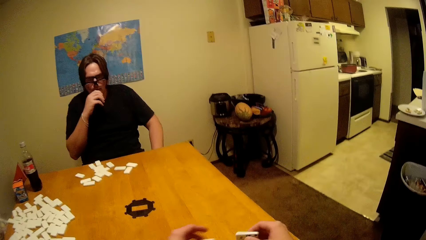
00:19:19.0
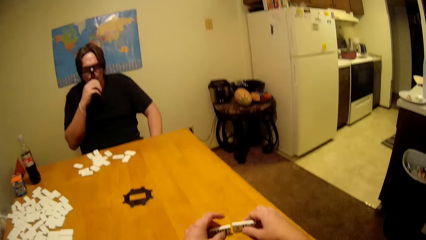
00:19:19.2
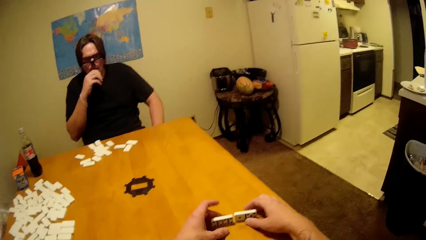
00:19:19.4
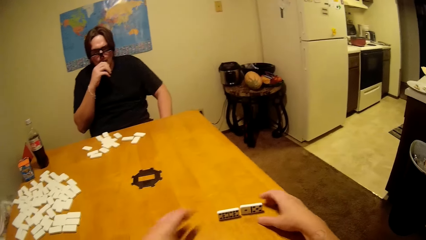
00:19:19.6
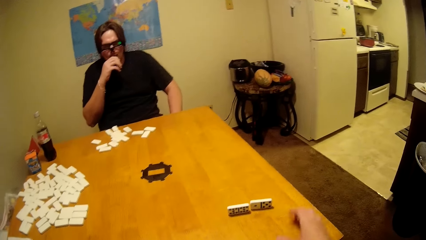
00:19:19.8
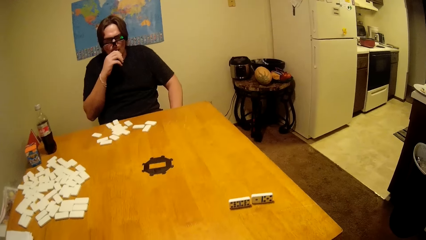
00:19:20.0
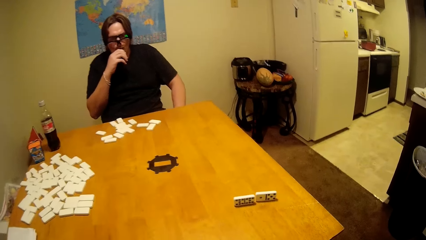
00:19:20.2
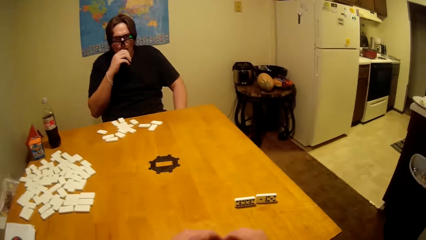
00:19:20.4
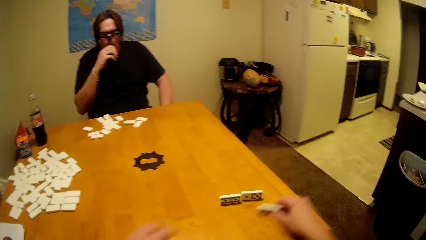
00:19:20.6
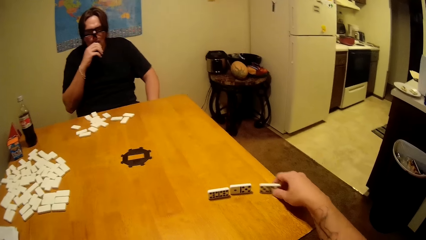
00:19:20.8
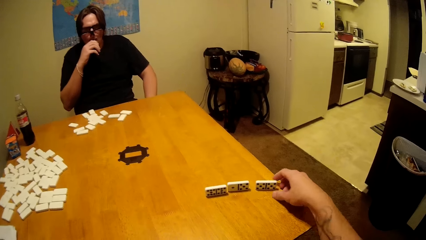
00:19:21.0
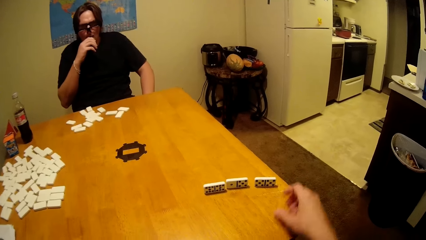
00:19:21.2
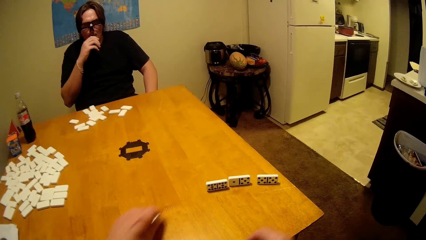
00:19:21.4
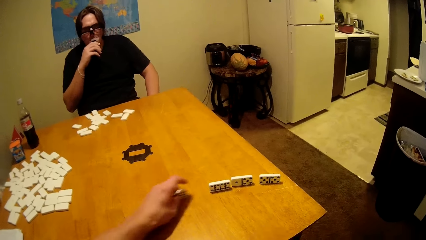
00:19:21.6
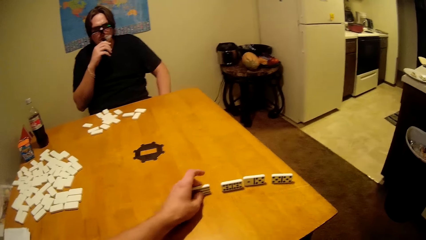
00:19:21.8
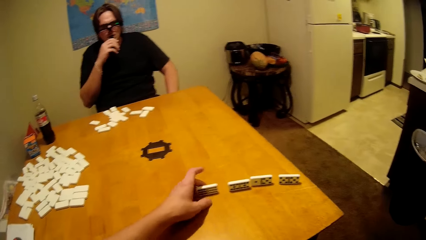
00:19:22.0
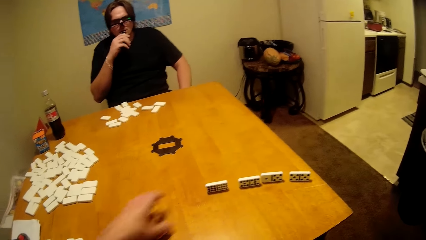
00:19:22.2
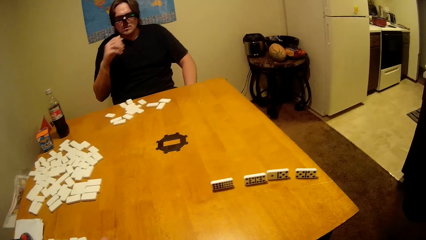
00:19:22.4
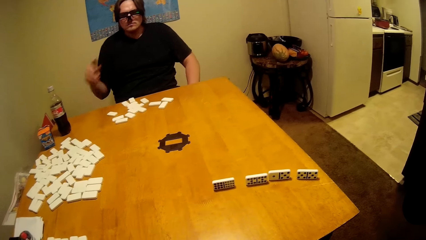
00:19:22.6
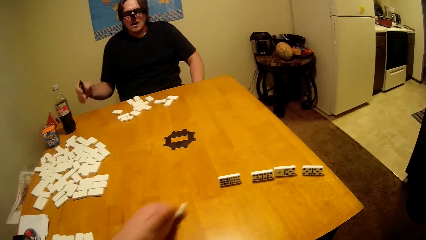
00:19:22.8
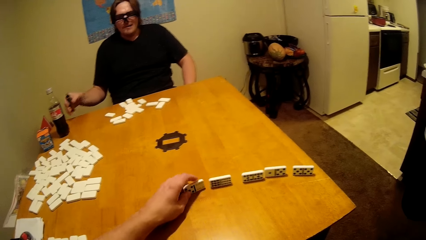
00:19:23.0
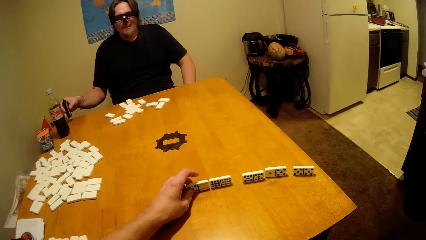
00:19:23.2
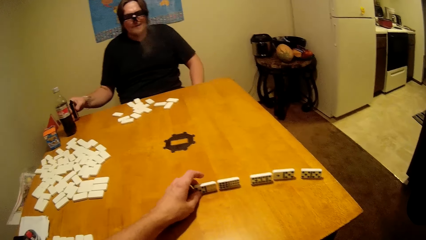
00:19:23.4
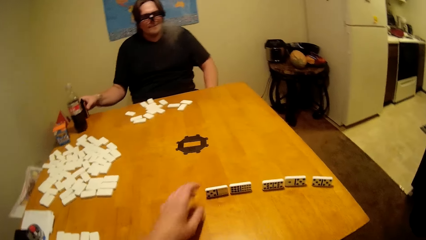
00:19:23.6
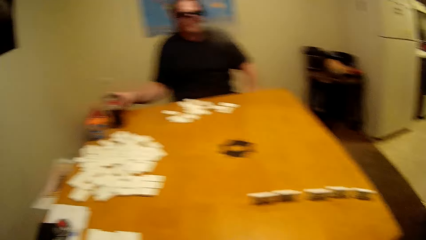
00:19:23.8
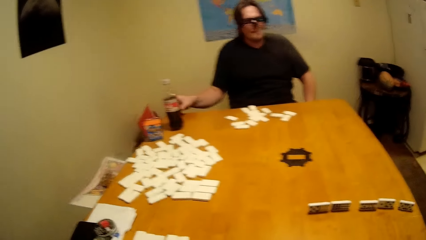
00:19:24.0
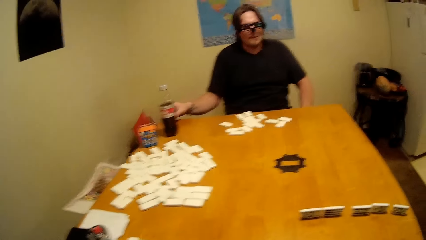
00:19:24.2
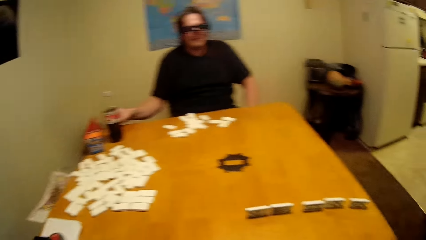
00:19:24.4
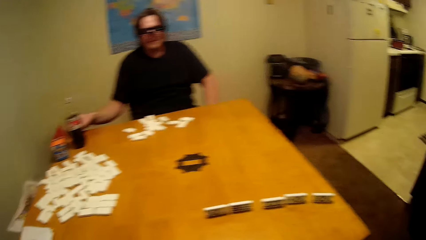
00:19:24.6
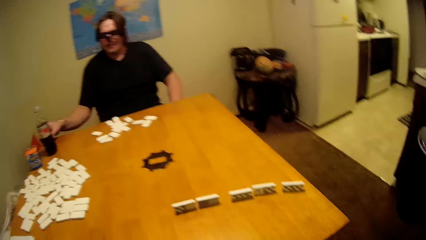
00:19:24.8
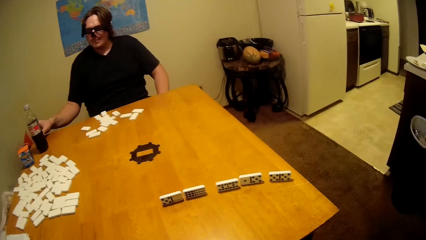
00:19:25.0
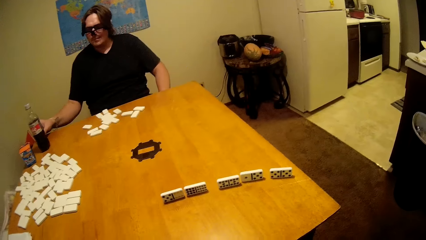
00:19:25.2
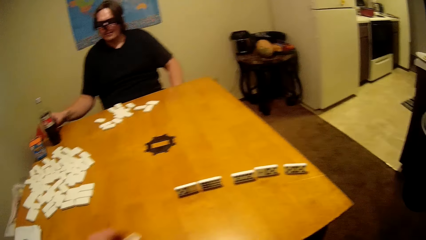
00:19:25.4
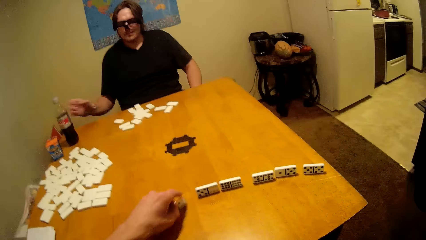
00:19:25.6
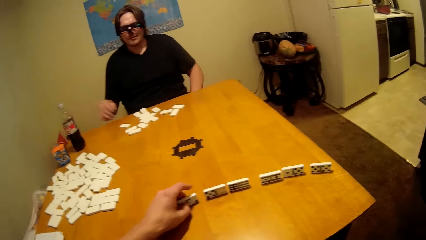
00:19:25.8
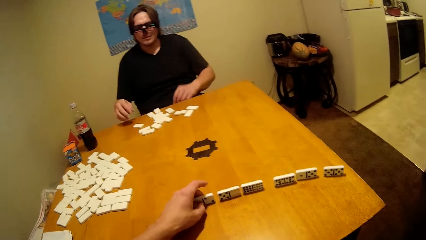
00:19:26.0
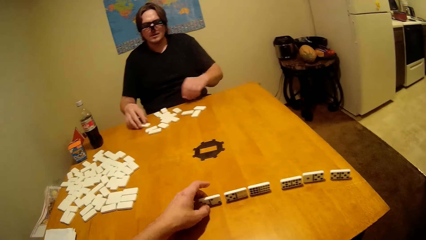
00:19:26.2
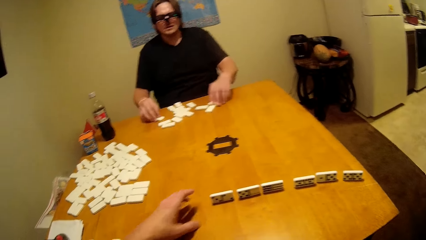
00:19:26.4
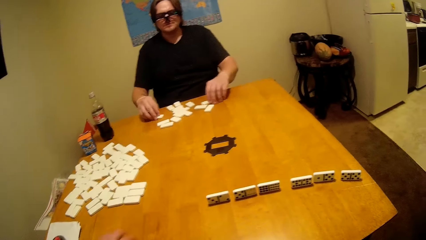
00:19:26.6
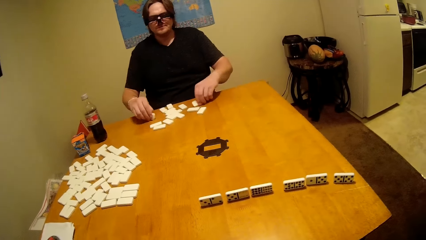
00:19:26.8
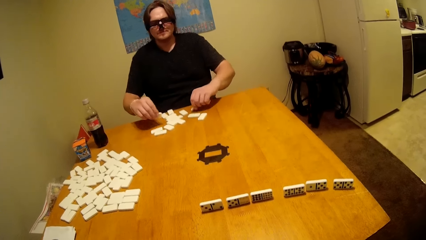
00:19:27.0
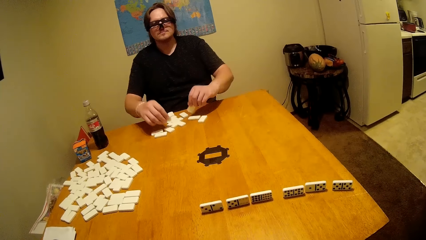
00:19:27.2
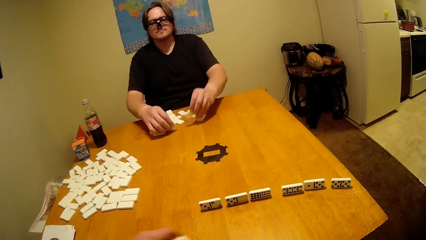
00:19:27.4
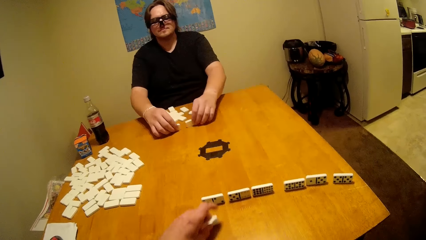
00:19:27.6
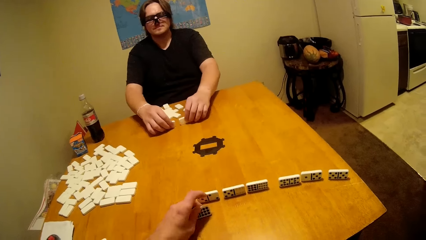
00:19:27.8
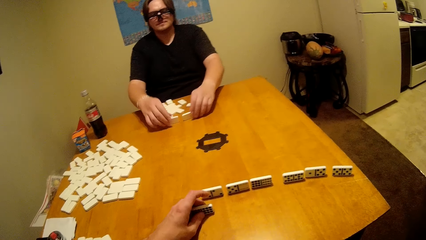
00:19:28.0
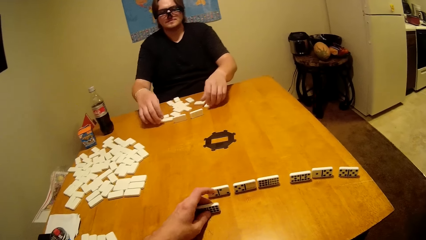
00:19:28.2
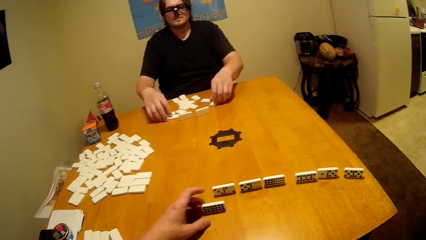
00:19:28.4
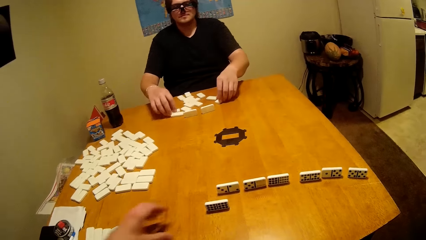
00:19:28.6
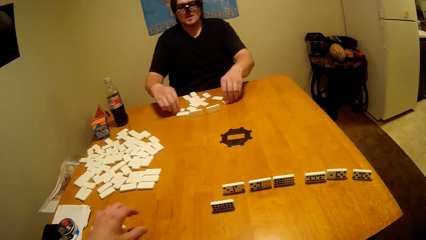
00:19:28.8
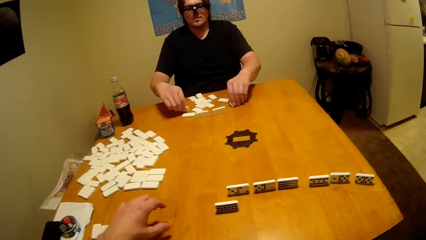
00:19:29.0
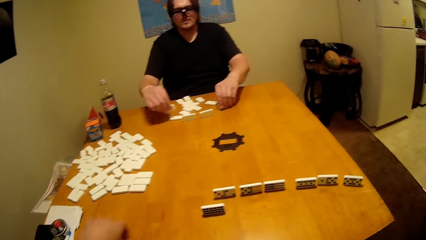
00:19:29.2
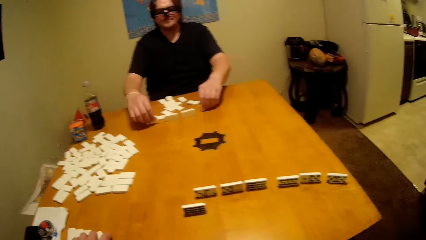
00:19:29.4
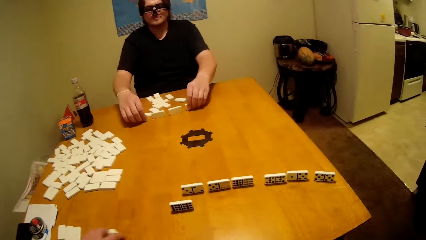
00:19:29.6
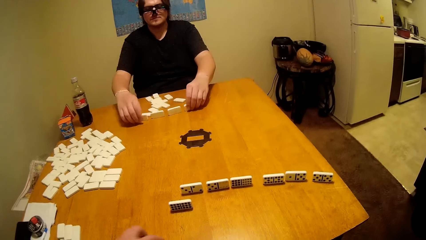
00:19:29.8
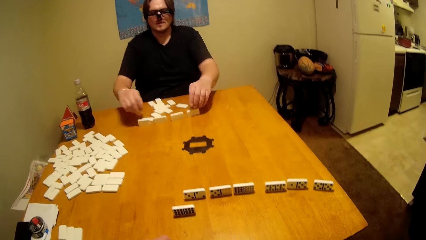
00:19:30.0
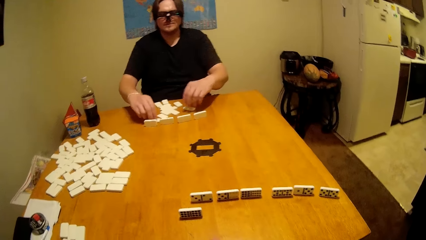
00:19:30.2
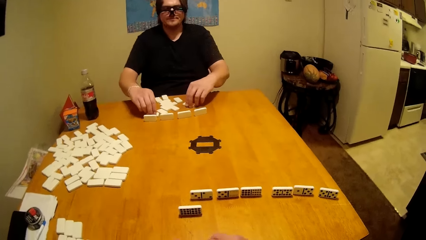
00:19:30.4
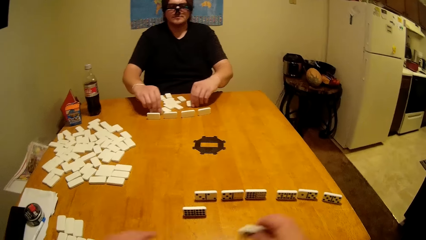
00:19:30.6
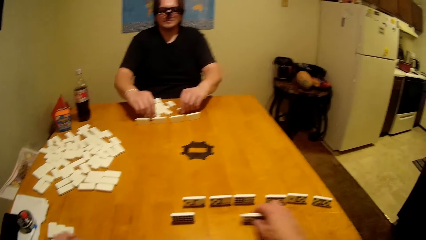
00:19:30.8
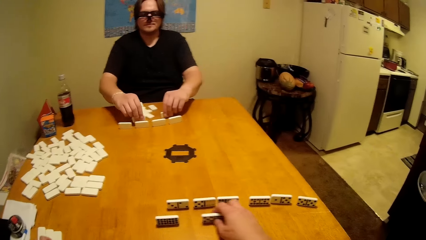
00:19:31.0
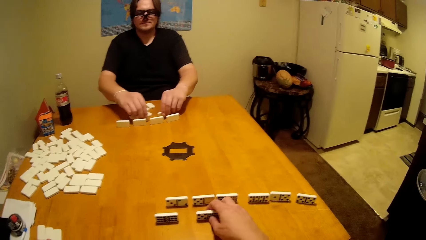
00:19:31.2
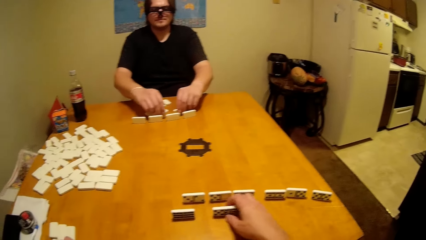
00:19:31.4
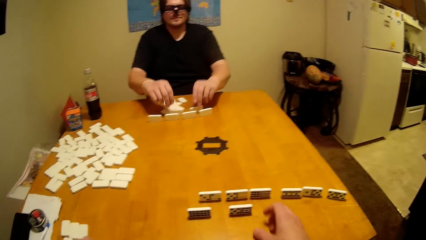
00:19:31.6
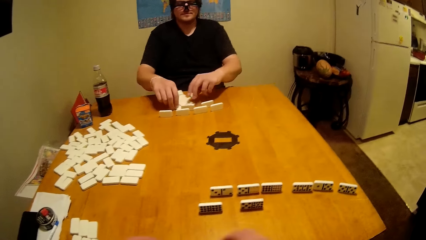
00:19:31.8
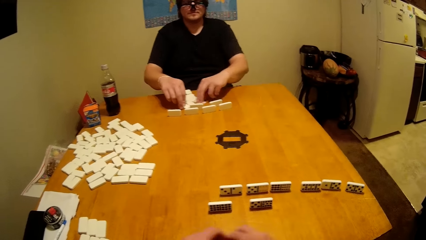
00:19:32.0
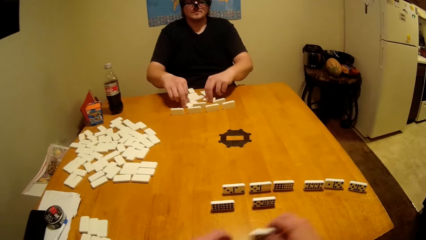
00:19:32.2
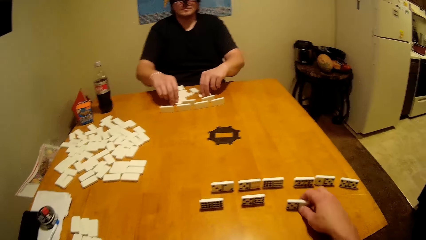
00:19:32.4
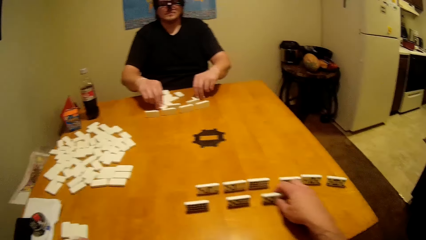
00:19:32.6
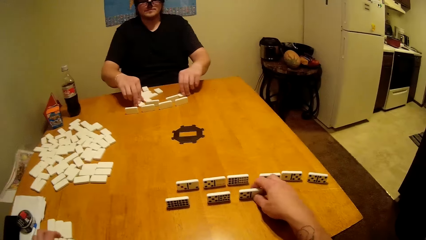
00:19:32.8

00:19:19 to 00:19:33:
The camera wearer rearranges the dominoes tiles. A person rearranges the dominoes tiles.

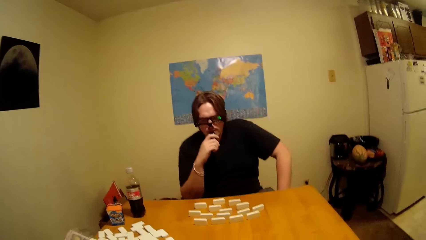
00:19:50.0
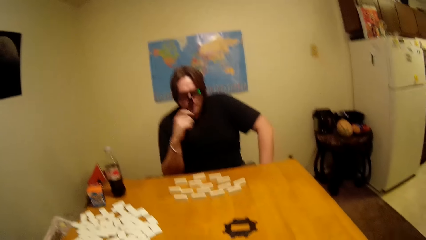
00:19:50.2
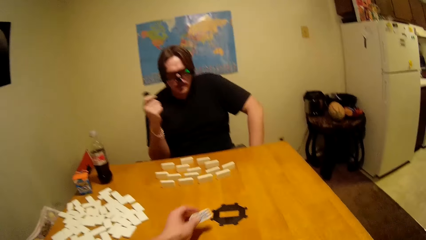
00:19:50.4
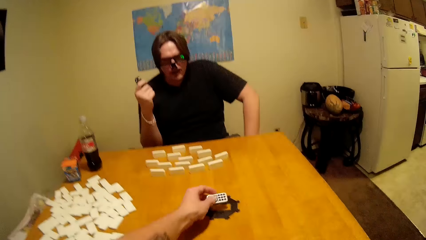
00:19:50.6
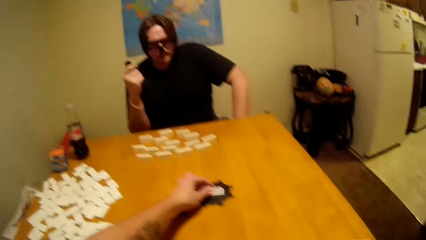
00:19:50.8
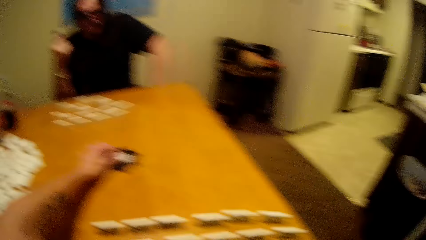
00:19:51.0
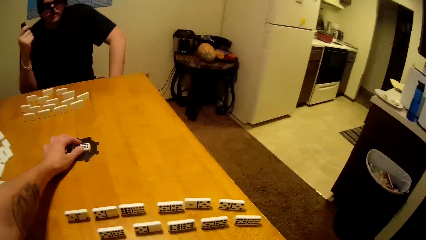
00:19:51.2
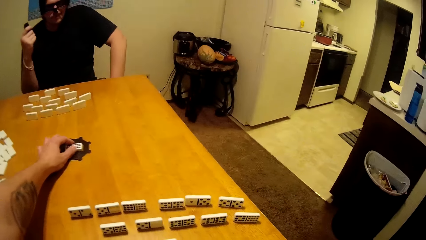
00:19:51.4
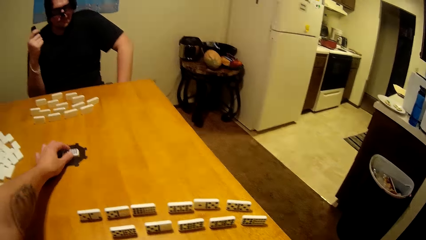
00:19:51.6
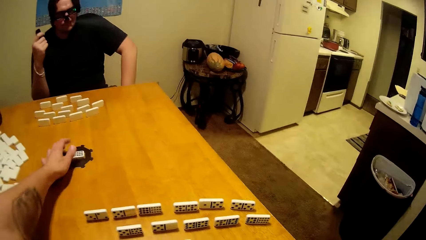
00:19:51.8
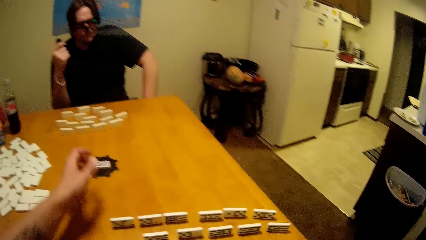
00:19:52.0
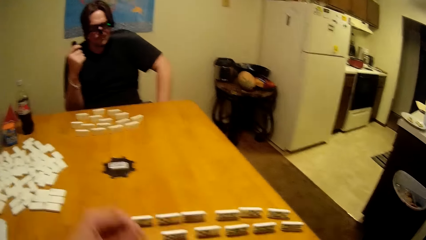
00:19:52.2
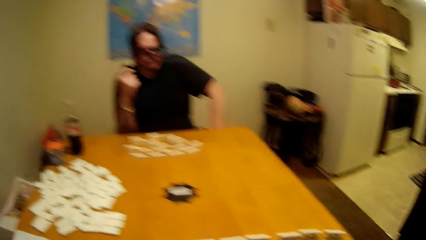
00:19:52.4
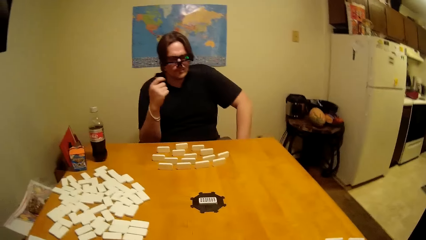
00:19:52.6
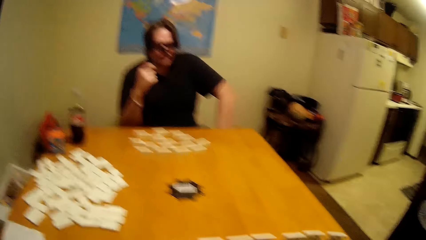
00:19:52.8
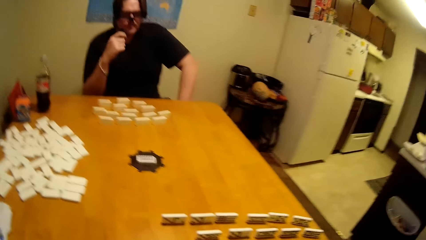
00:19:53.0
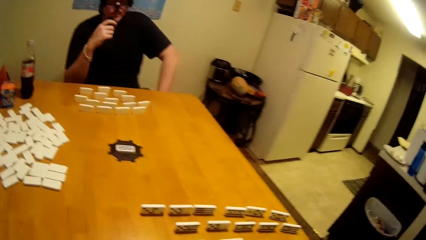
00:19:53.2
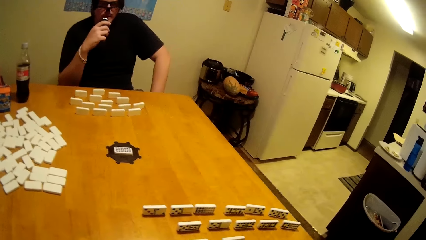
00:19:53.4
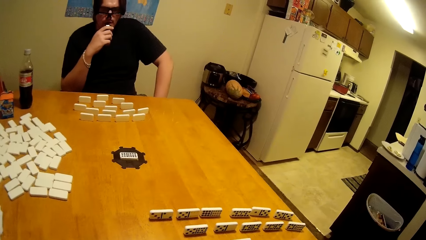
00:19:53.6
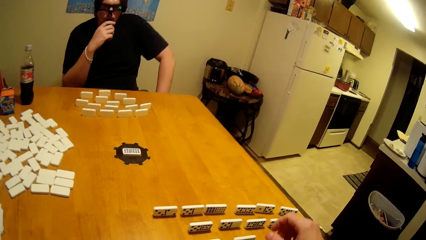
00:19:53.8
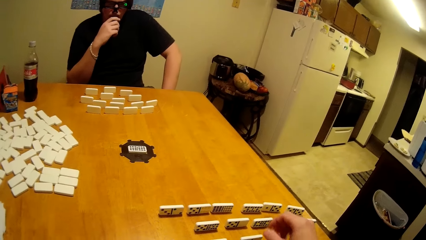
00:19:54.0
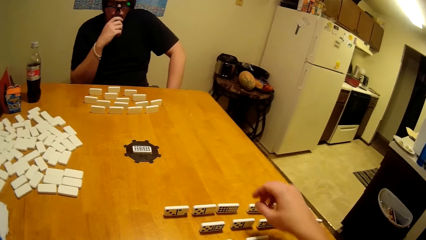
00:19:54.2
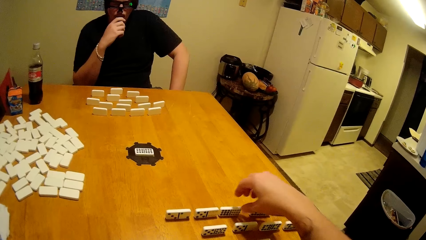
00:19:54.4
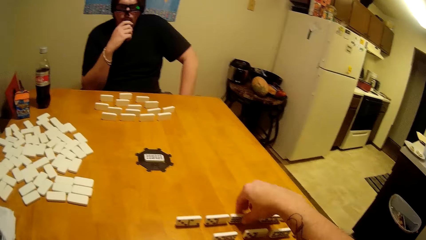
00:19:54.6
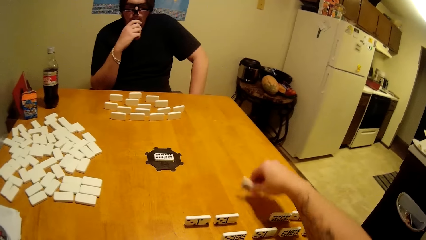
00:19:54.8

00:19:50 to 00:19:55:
The camera wearer plays the dominoes game.
